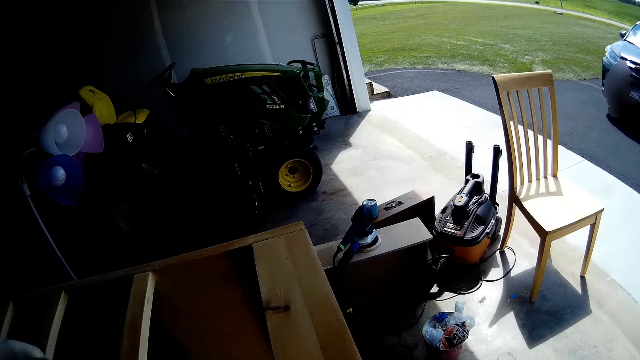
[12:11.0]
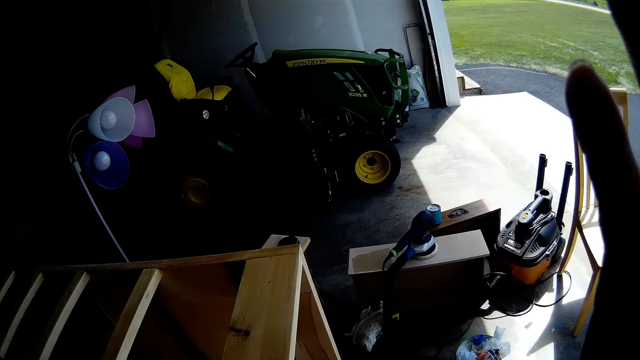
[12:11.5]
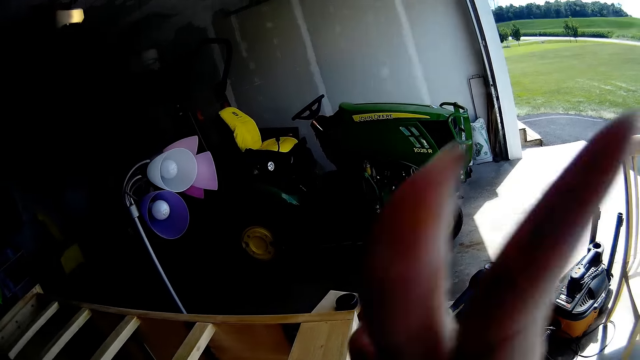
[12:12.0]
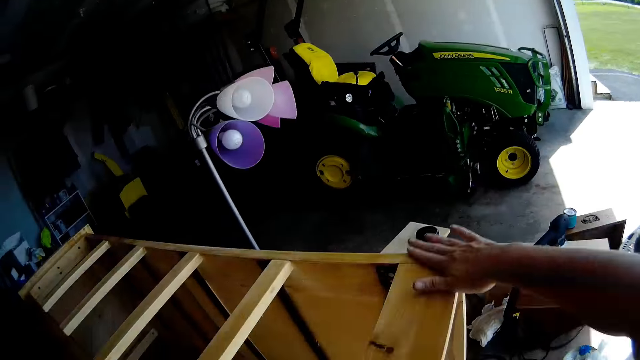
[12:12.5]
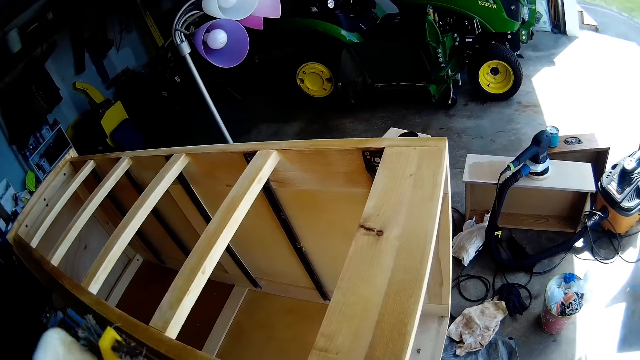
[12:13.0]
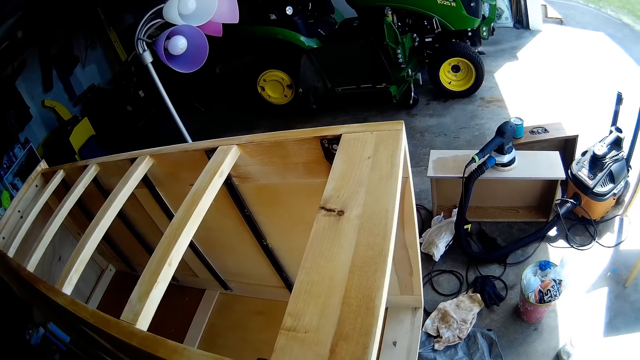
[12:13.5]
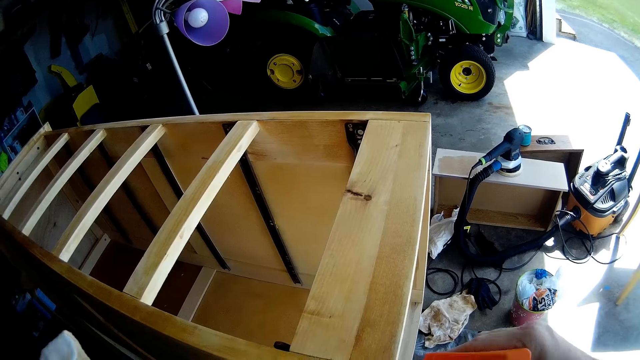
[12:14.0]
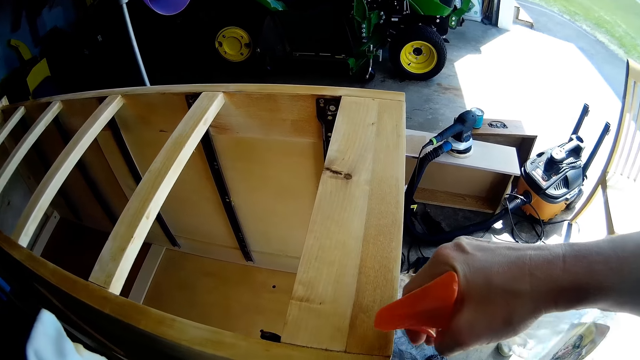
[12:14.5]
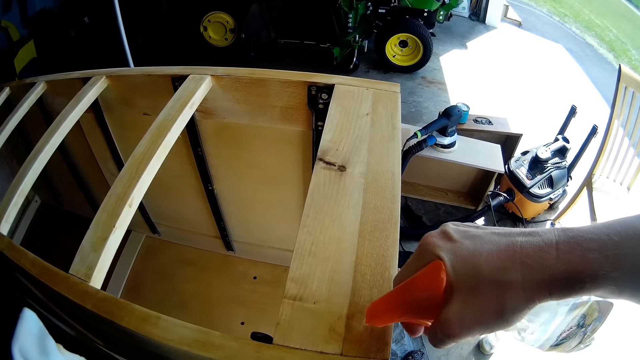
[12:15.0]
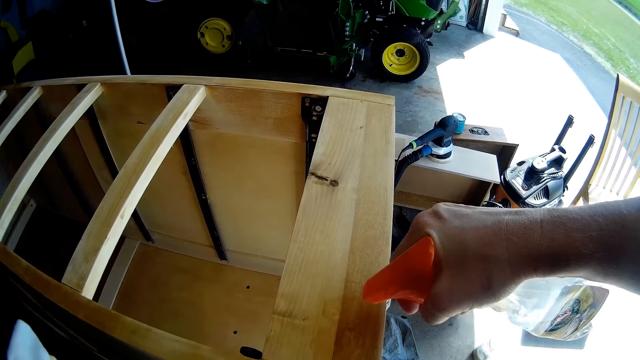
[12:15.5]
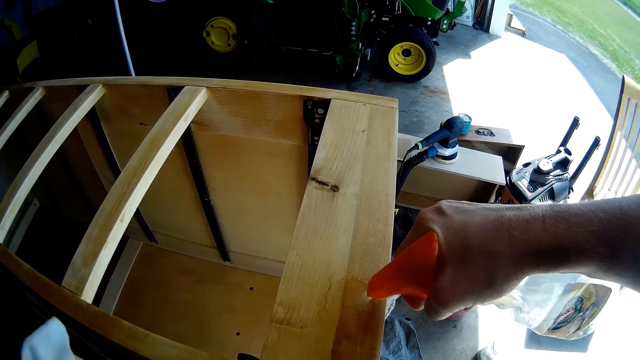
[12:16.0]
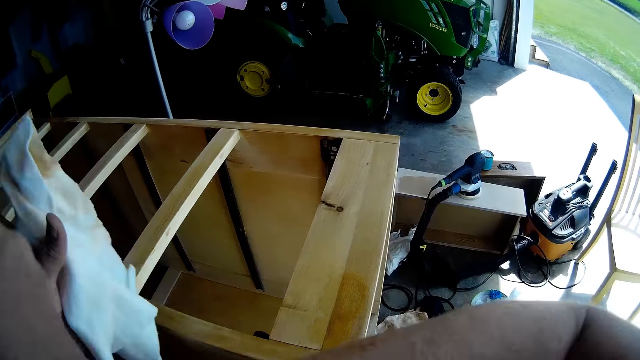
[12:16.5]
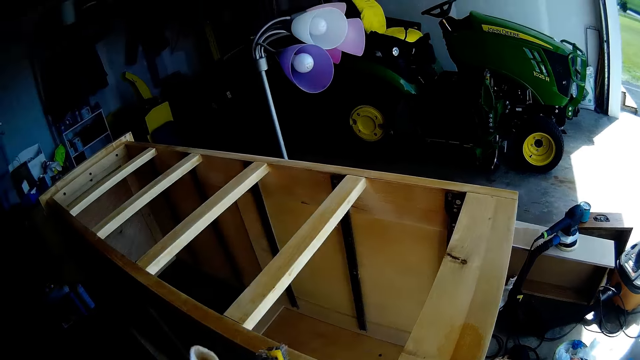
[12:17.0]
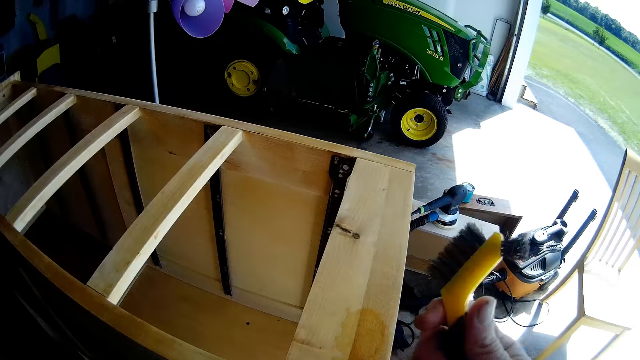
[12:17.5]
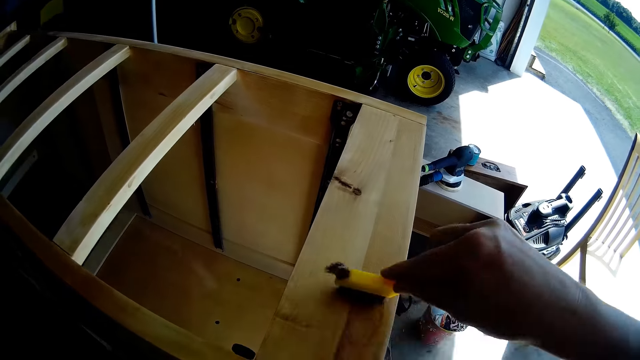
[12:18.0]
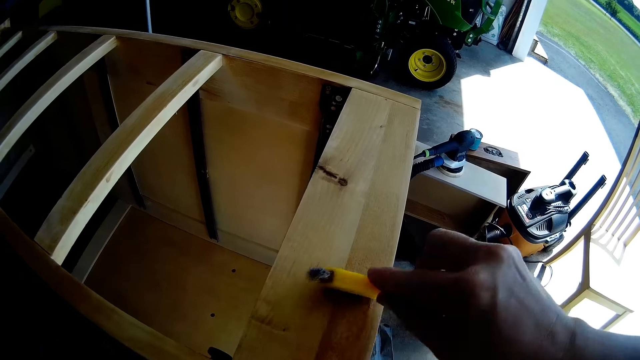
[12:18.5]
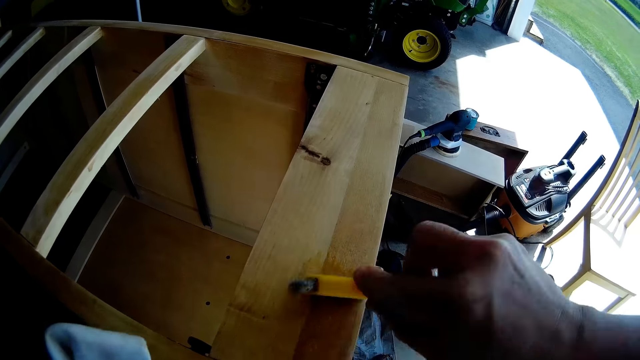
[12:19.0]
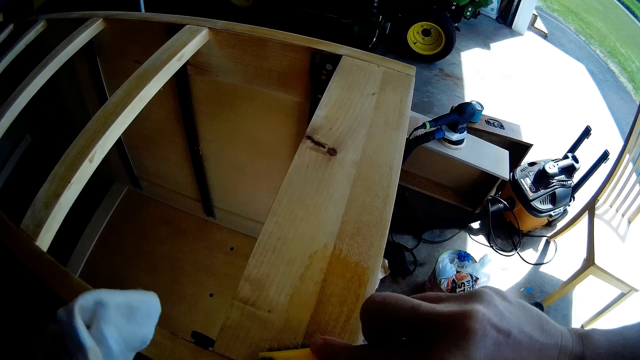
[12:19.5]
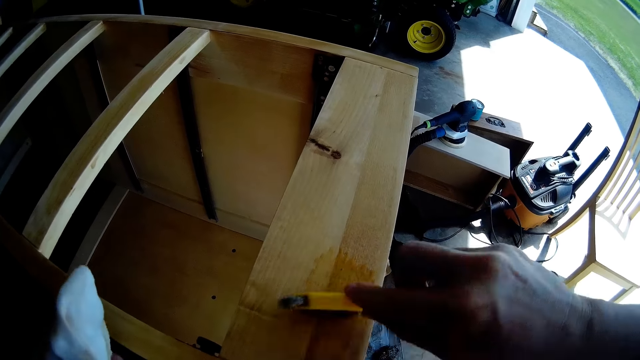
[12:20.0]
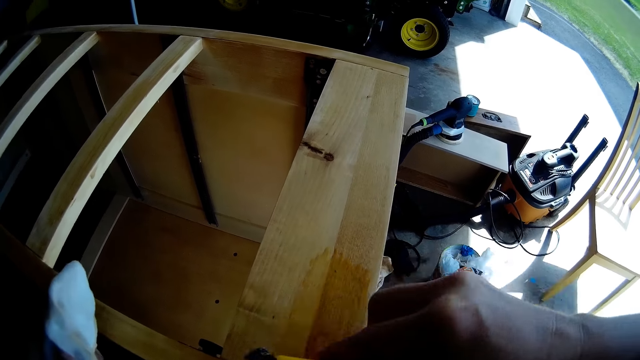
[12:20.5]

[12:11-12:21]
The camera wearer adjusts the camera with a hand. They spray the wooden cabinet with a wooden furniture cleaning spray. They place the spray on the other hand. They scrub the wooden cabinet with a brush.

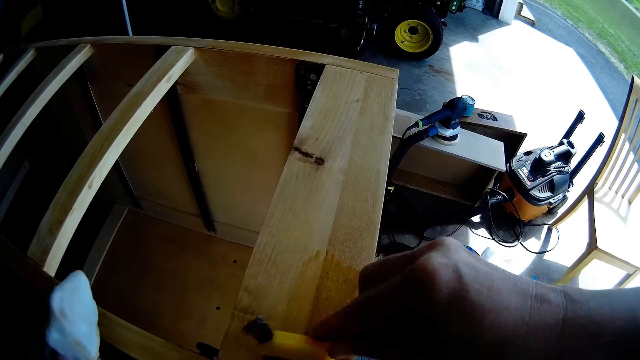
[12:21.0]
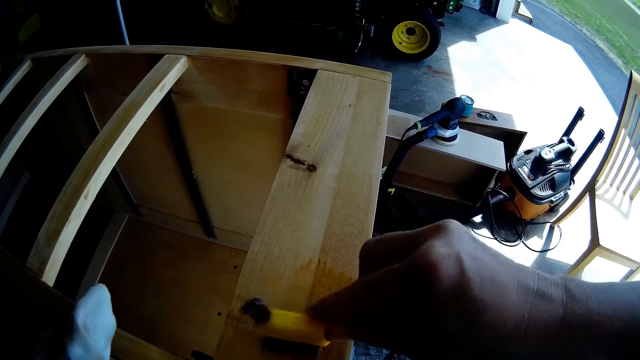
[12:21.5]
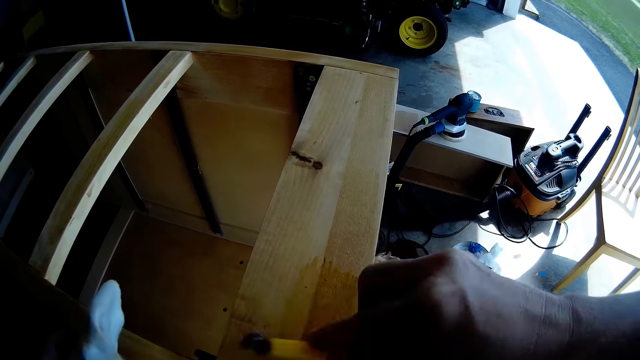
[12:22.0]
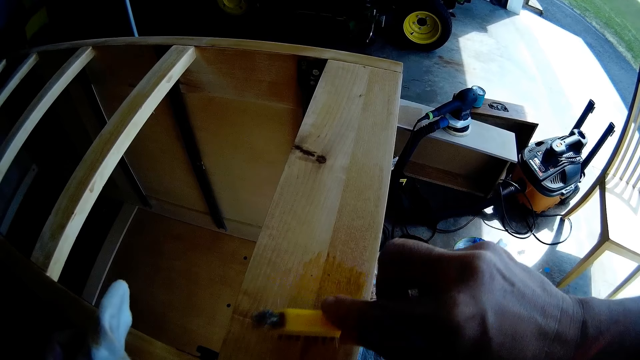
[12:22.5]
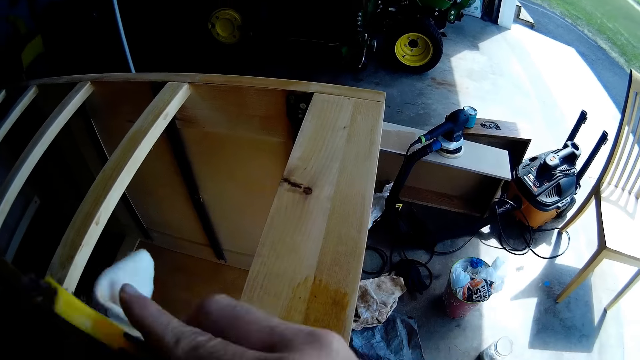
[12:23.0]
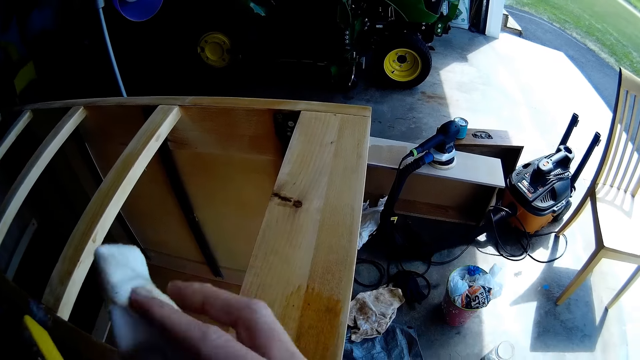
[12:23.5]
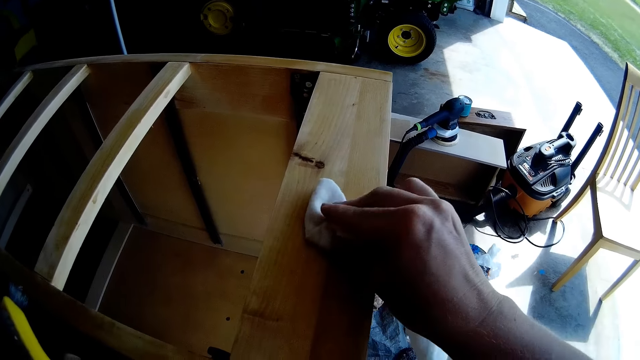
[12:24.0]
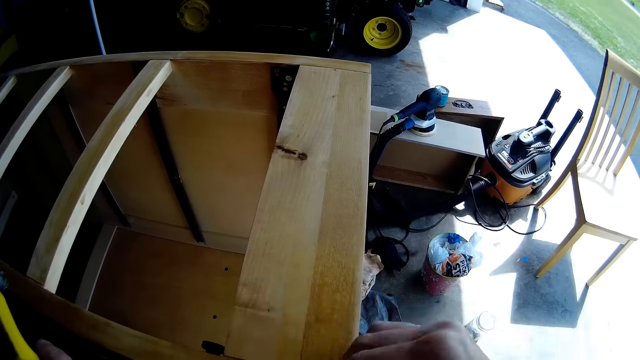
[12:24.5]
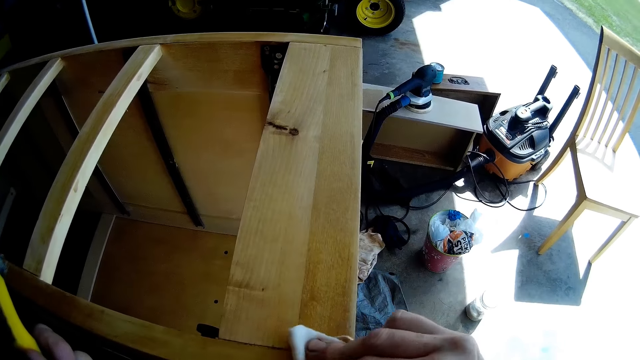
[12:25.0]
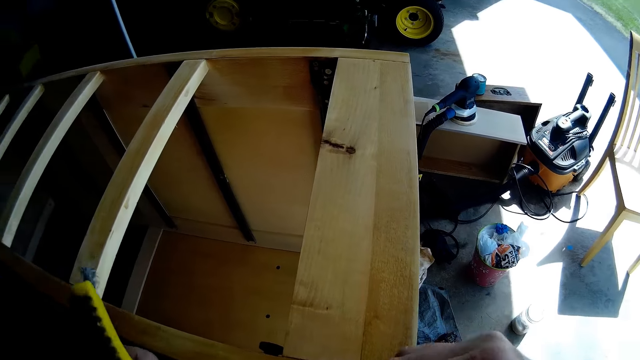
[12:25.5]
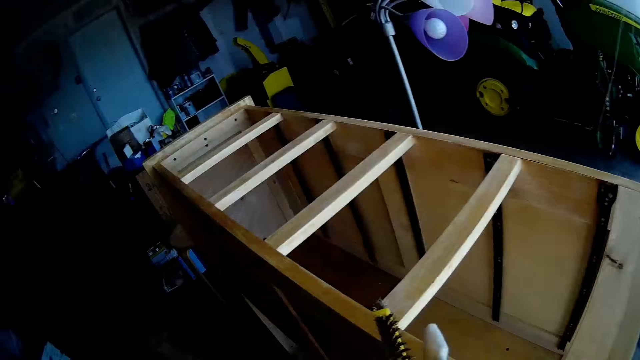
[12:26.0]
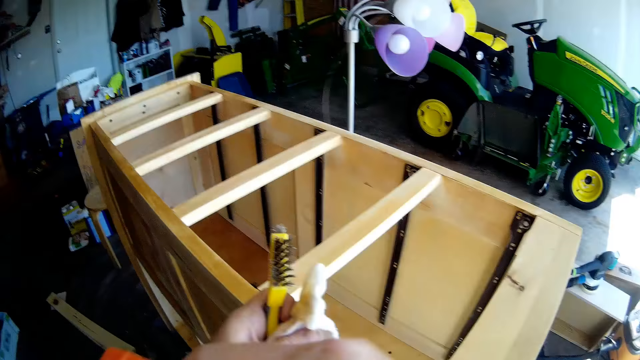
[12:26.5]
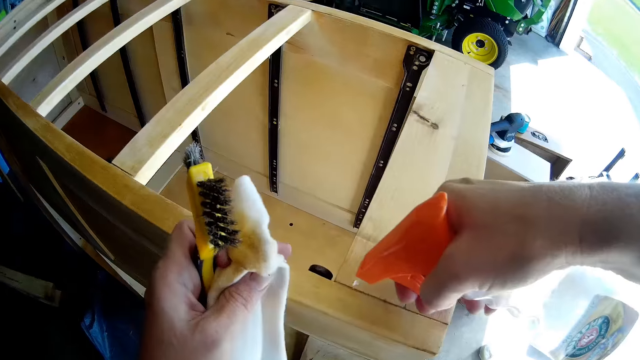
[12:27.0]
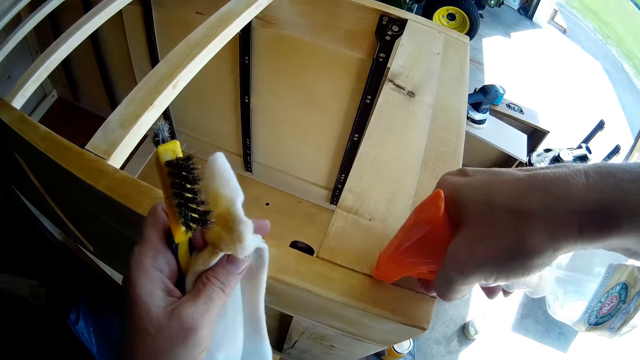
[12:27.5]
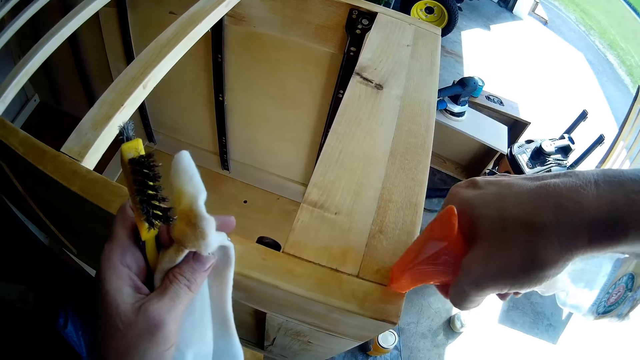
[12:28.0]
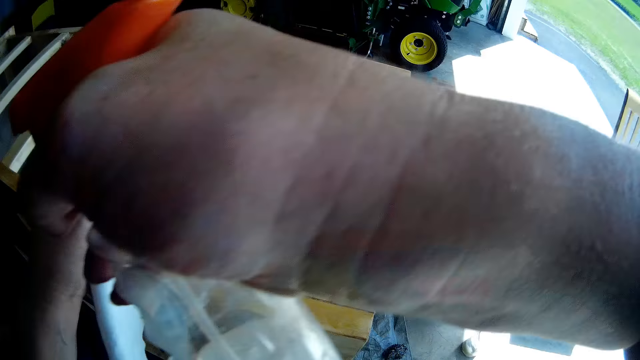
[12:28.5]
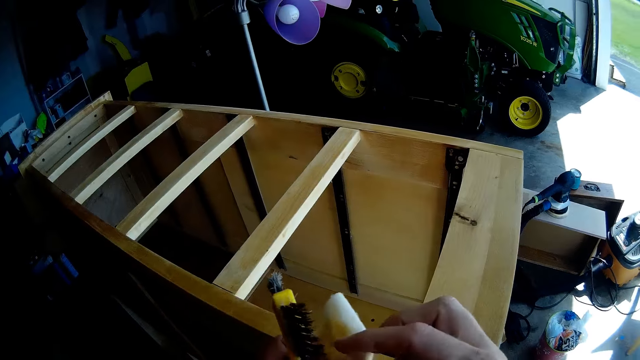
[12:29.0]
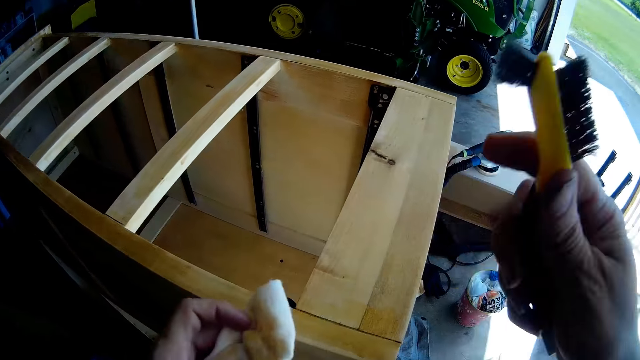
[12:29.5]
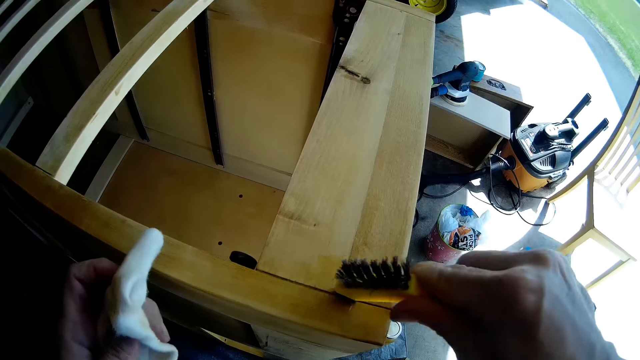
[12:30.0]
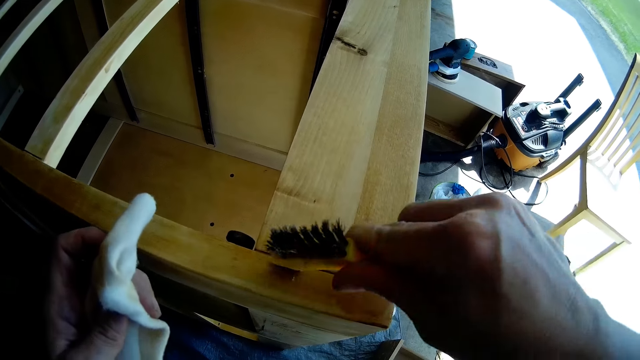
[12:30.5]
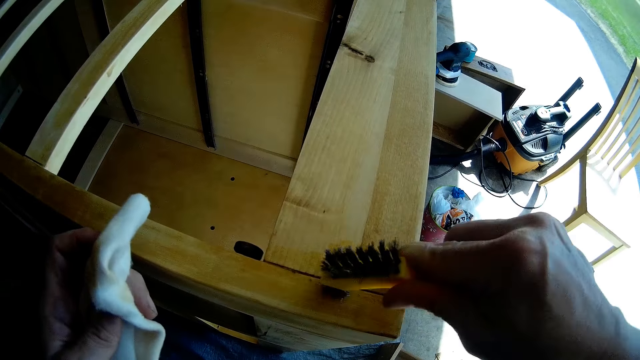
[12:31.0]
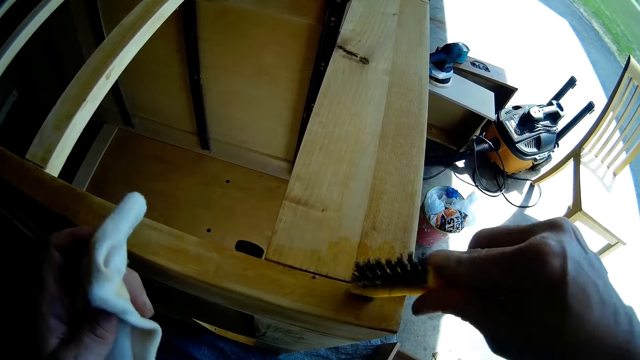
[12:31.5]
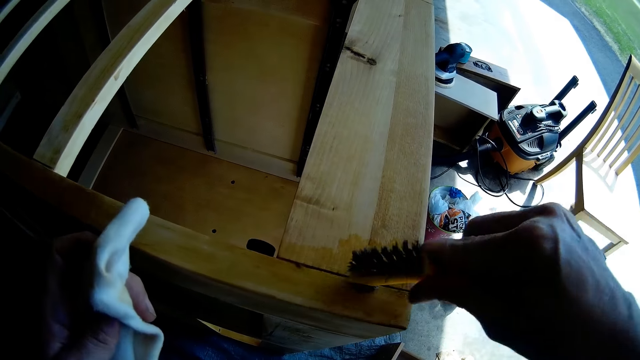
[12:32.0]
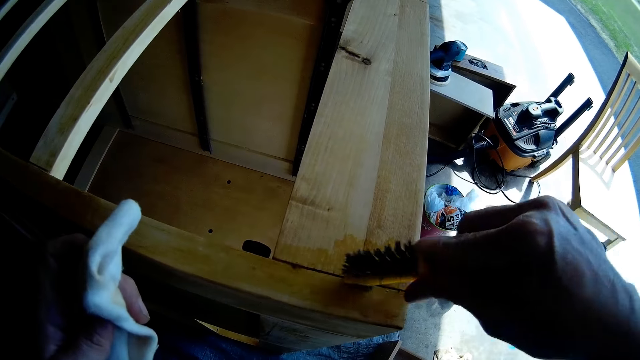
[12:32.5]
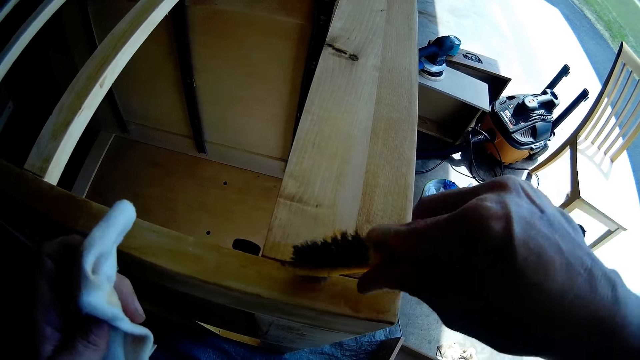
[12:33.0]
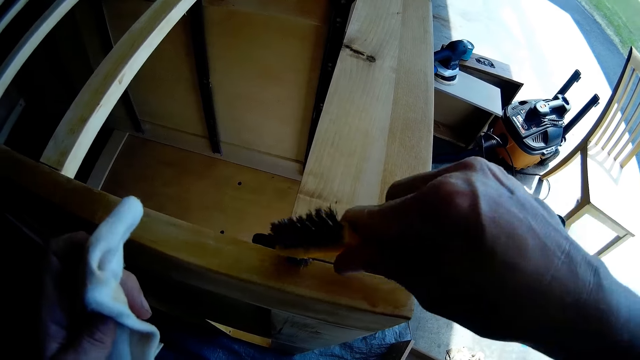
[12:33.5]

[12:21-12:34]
The camera wearer places the brush on the other hand. They place a cloth or kitchen towel on the other hand. They wipe the wooden cabinet with the kitchen towel. They place the spray on the other hand. They spray the wooden cabinet with a wooden furniture cleaning spray. They place the spray on the other hand. They place the brush on the other hand. They scrub the wooden cabinet with the brush.
